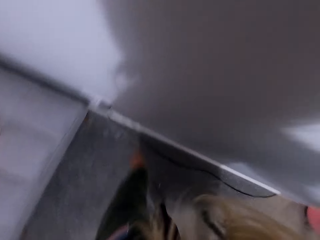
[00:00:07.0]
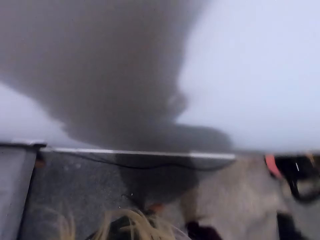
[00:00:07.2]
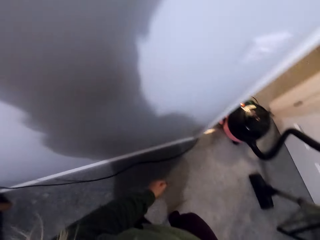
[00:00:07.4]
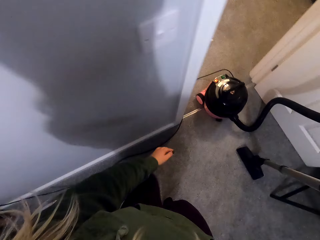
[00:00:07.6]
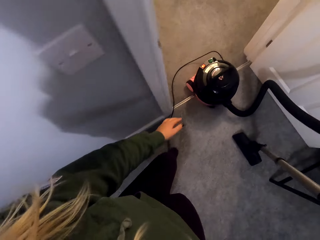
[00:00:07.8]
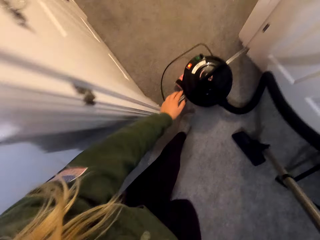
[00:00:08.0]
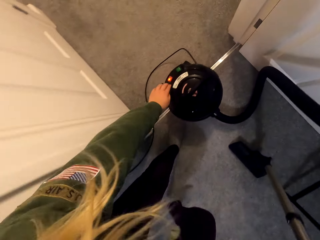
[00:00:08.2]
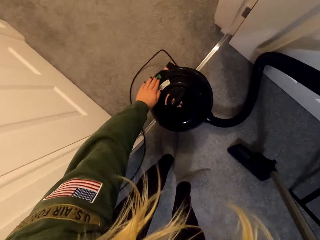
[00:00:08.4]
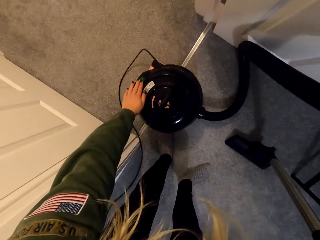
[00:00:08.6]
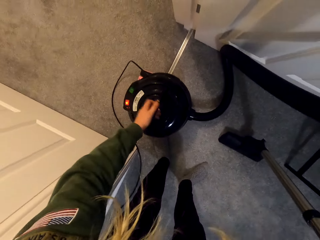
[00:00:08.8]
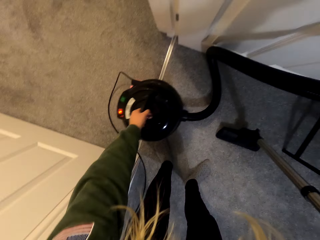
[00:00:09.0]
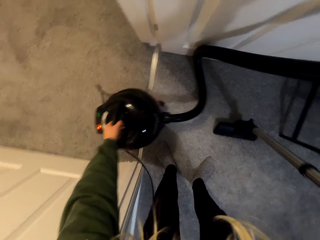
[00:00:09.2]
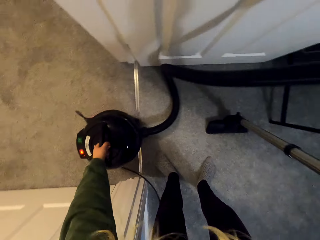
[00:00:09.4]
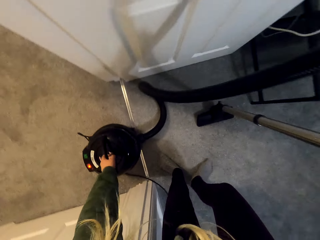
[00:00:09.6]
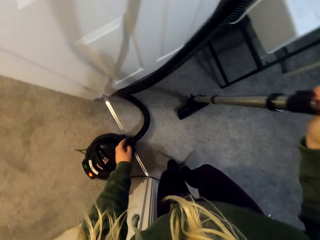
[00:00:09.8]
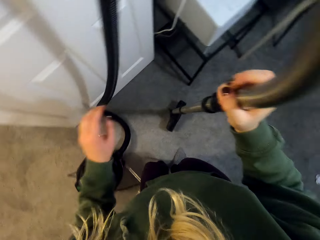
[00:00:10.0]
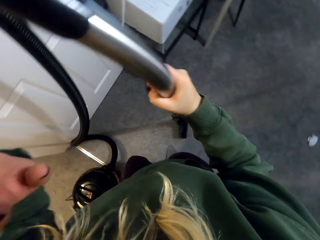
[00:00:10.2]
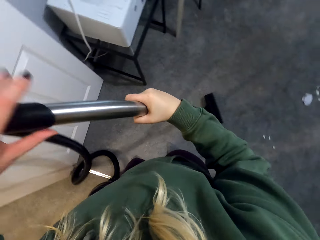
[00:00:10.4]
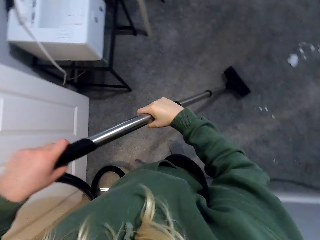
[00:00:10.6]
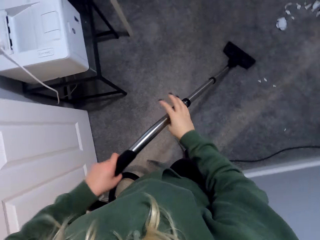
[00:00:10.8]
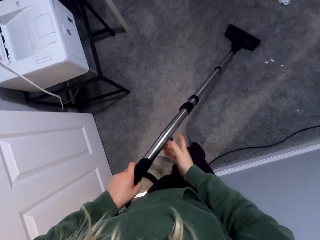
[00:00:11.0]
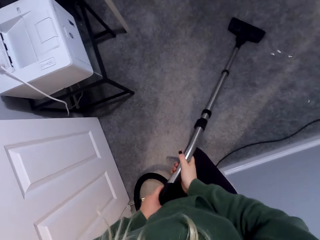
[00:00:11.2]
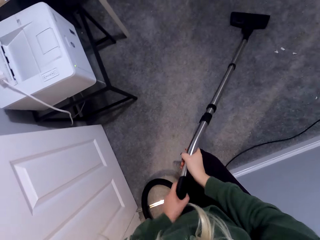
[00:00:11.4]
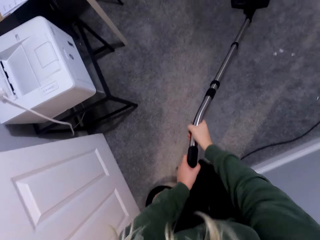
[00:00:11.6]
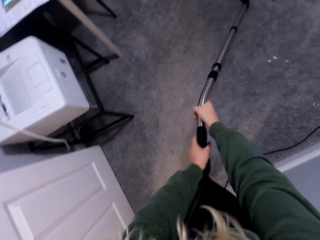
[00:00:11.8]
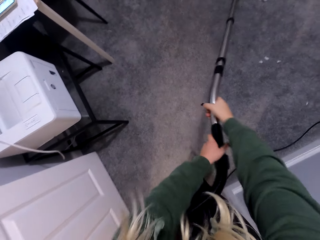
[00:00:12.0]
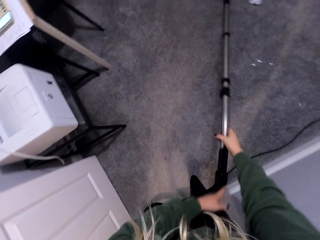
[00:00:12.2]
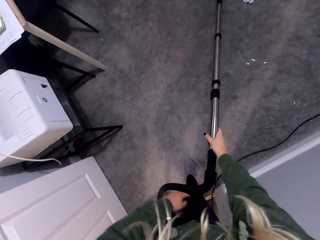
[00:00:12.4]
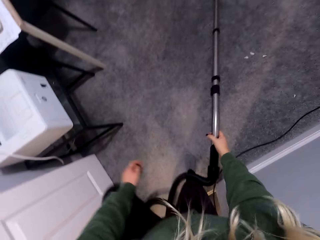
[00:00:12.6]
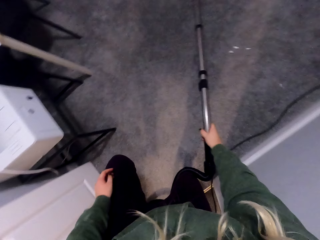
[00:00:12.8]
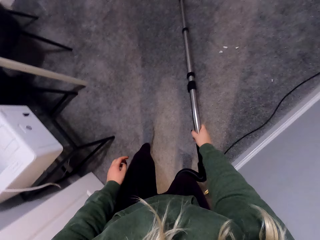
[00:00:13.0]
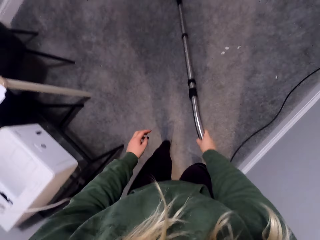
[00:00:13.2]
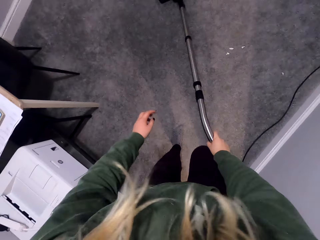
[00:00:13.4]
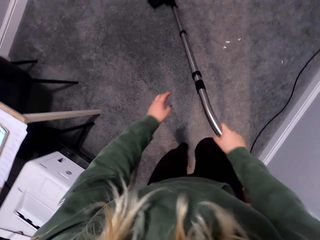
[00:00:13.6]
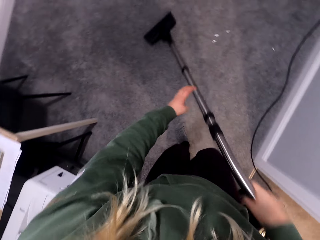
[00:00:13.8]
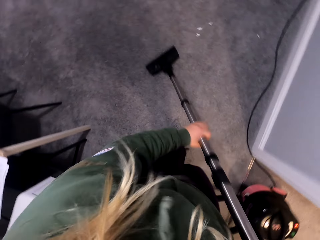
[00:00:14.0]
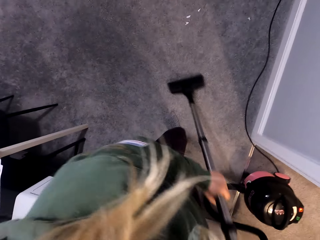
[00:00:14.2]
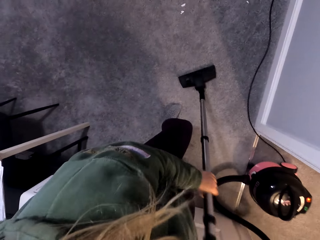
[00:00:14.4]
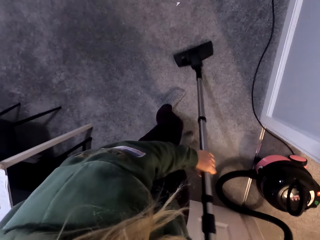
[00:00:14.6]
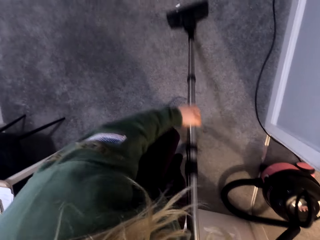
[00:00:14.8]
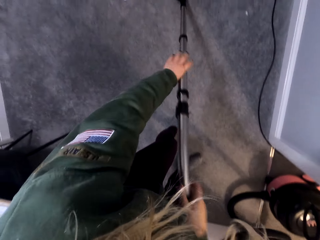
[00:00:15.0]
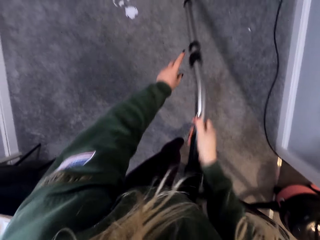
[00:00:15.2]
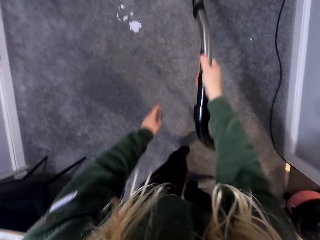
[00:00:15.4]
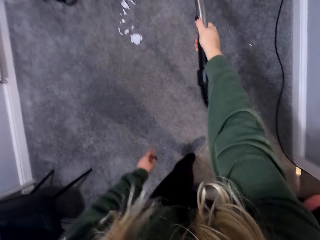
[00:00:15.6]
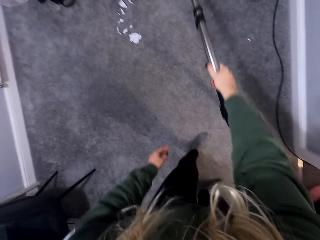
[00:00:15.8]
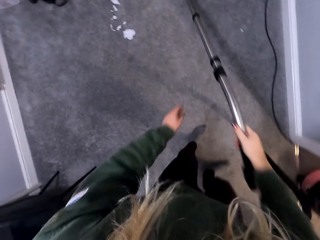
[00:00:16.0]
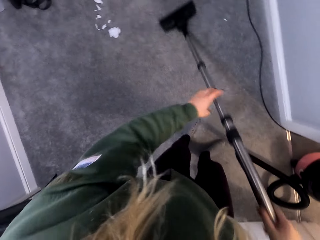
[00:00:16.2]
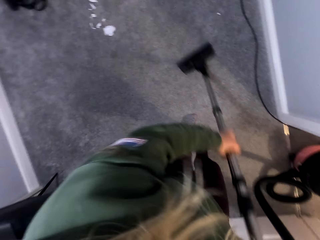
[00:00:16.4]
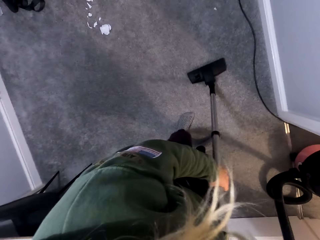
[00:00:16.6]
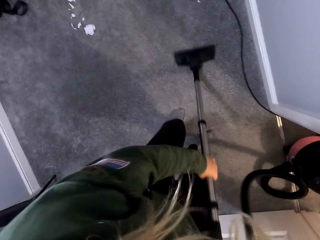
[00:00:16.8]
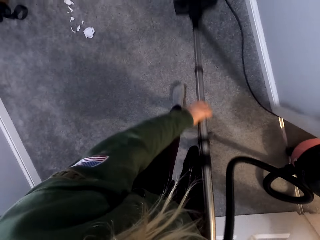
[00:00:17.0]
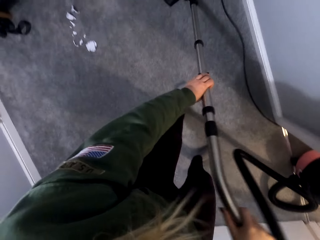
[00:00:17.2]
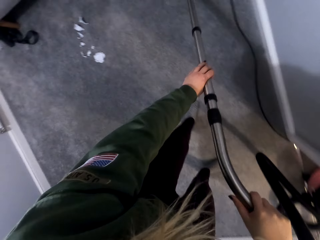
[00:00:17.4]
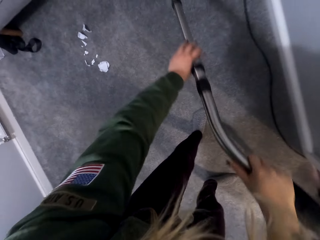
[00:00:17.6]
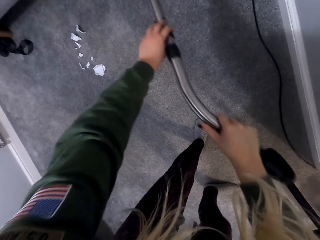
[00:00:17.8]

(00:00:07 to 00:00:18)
The camera wearer switches a vacuum cleaner on. They move the vacuum cleaner machine. They clean the floor using the vacuum cleaner.

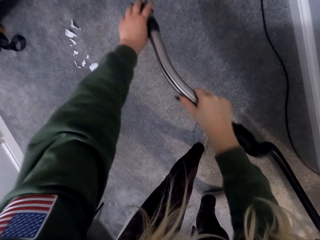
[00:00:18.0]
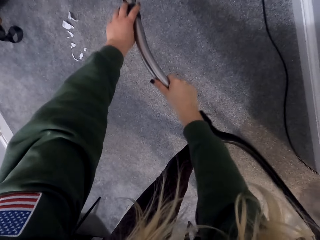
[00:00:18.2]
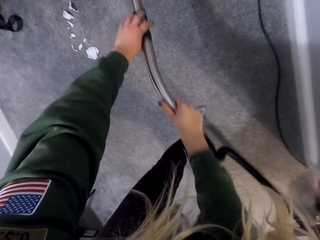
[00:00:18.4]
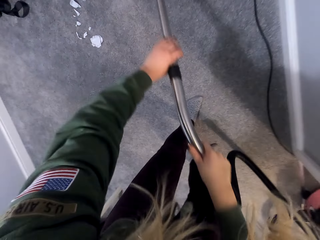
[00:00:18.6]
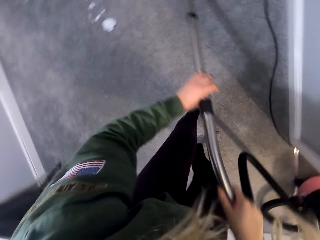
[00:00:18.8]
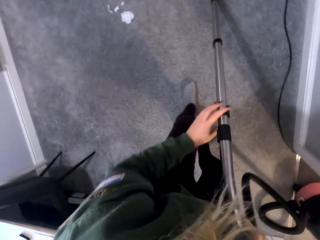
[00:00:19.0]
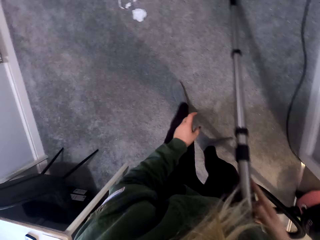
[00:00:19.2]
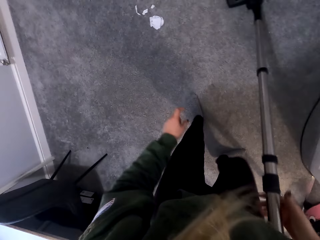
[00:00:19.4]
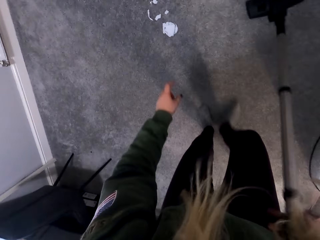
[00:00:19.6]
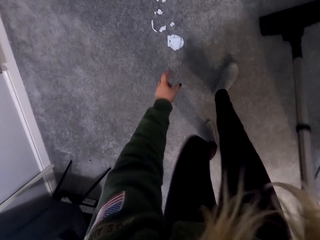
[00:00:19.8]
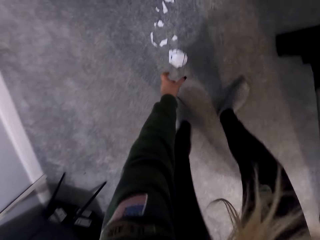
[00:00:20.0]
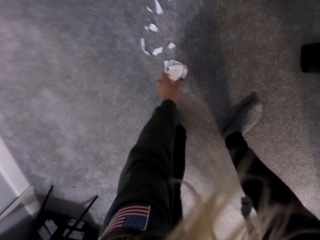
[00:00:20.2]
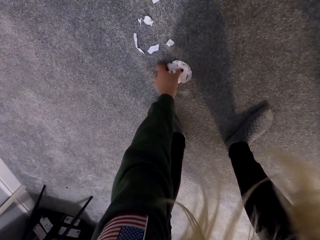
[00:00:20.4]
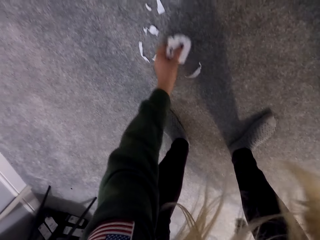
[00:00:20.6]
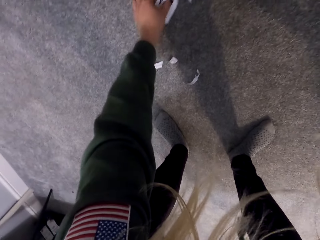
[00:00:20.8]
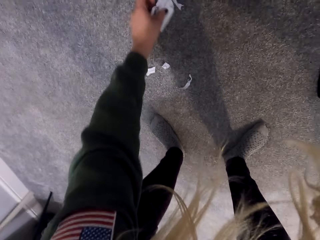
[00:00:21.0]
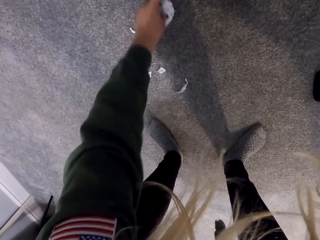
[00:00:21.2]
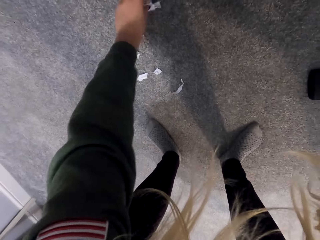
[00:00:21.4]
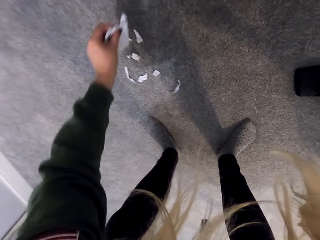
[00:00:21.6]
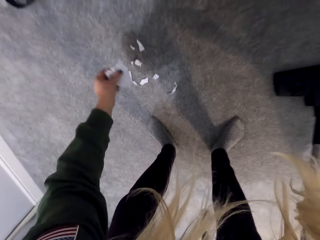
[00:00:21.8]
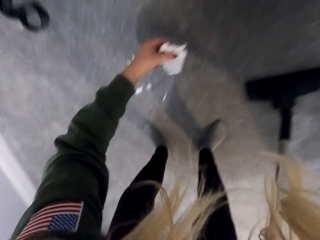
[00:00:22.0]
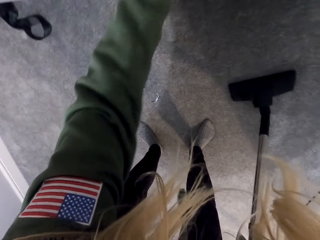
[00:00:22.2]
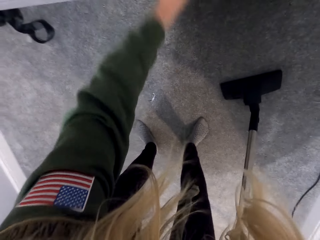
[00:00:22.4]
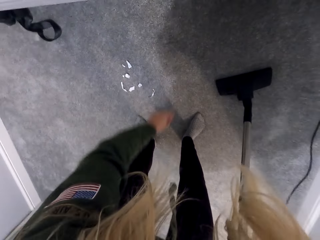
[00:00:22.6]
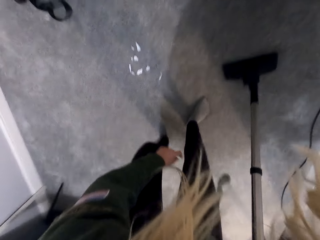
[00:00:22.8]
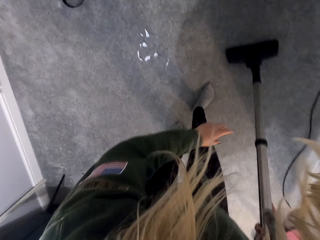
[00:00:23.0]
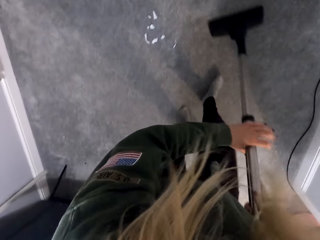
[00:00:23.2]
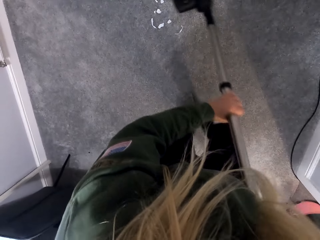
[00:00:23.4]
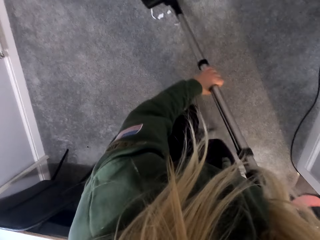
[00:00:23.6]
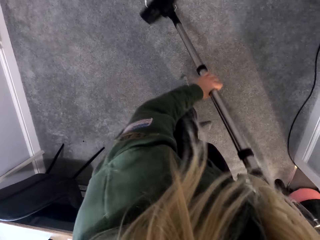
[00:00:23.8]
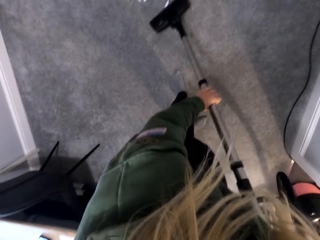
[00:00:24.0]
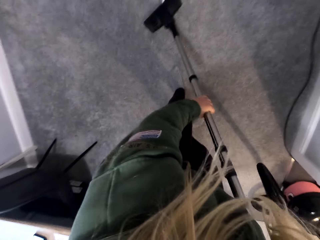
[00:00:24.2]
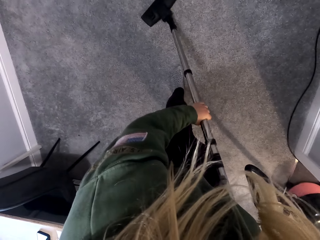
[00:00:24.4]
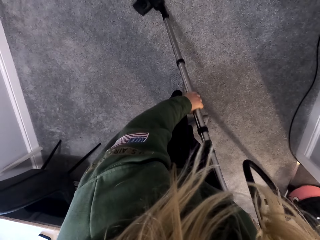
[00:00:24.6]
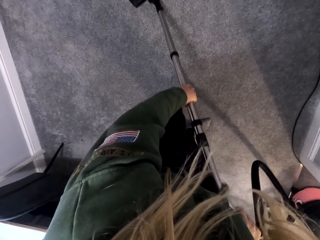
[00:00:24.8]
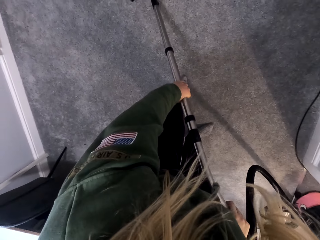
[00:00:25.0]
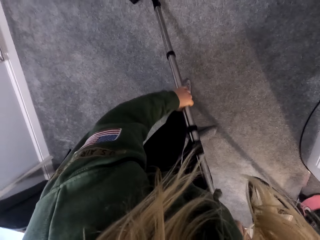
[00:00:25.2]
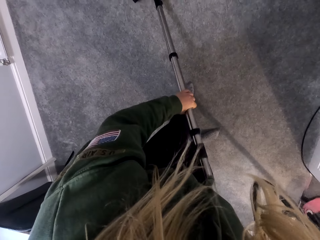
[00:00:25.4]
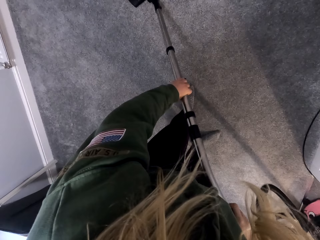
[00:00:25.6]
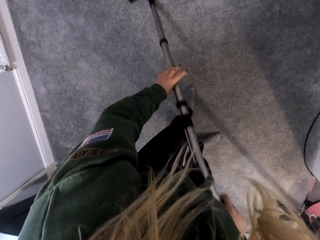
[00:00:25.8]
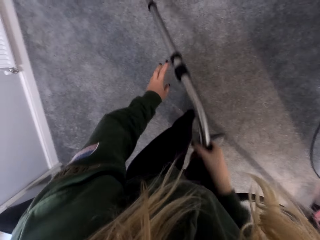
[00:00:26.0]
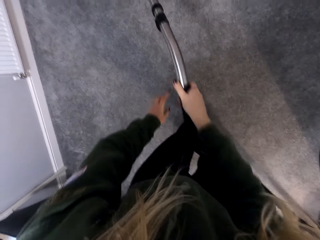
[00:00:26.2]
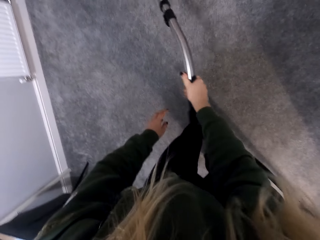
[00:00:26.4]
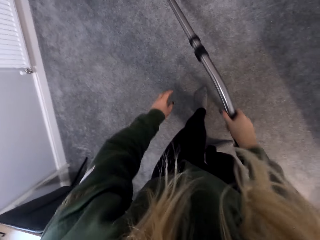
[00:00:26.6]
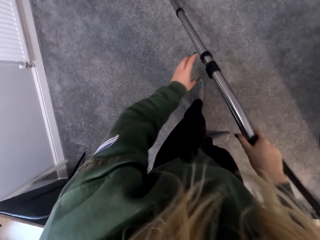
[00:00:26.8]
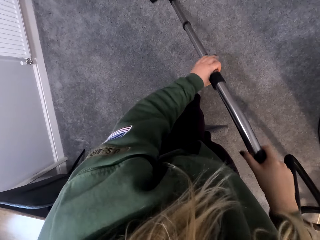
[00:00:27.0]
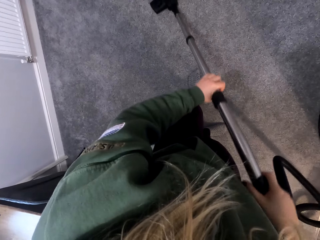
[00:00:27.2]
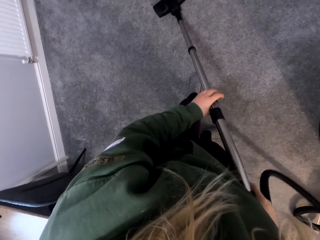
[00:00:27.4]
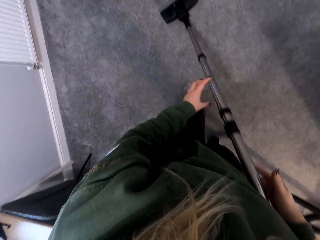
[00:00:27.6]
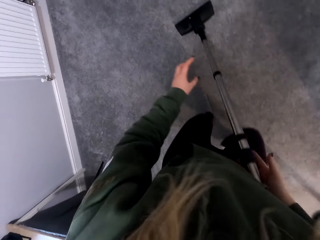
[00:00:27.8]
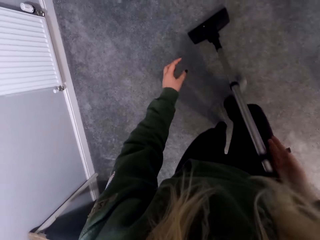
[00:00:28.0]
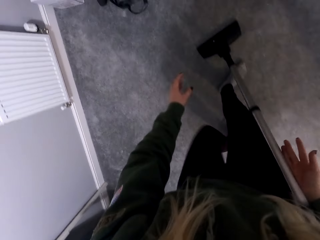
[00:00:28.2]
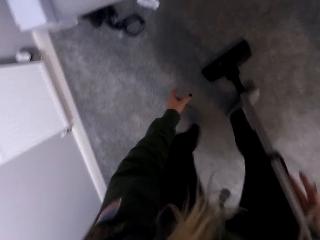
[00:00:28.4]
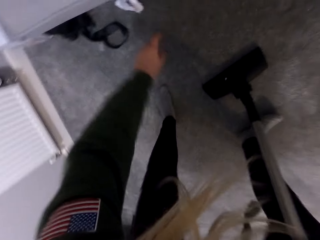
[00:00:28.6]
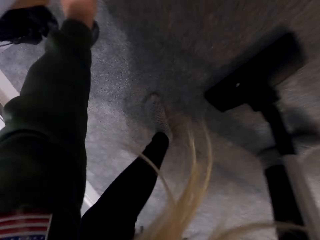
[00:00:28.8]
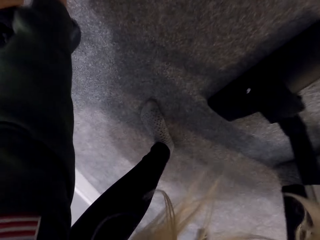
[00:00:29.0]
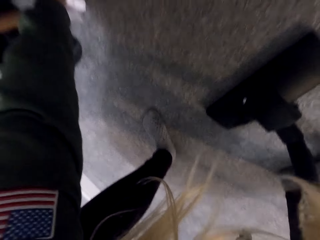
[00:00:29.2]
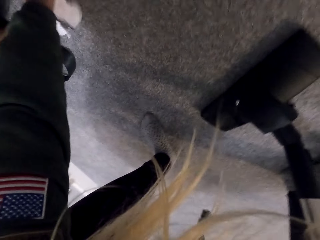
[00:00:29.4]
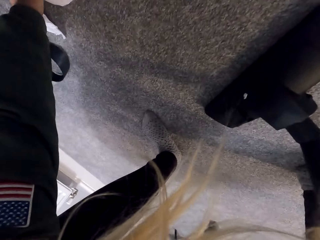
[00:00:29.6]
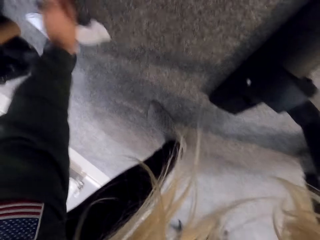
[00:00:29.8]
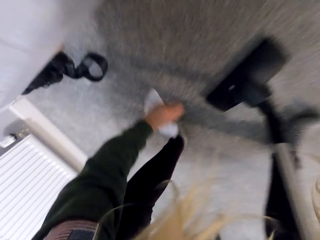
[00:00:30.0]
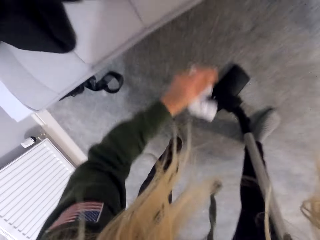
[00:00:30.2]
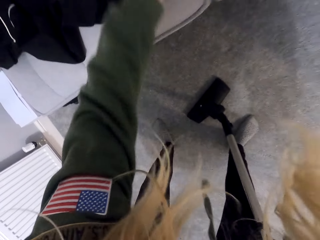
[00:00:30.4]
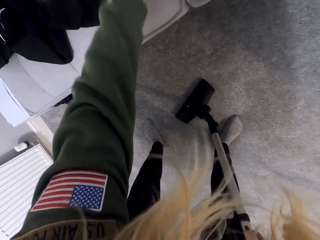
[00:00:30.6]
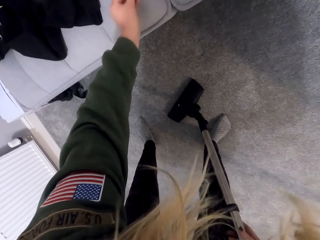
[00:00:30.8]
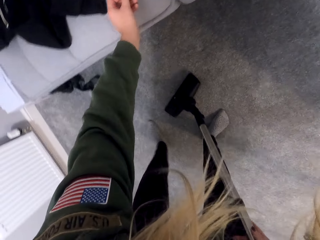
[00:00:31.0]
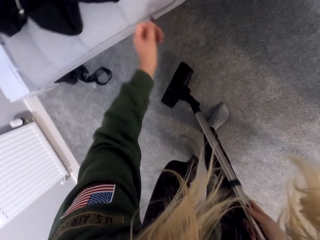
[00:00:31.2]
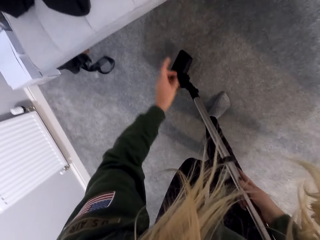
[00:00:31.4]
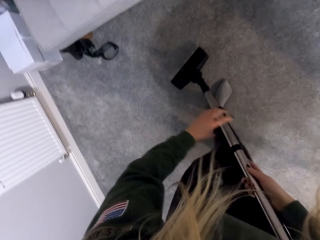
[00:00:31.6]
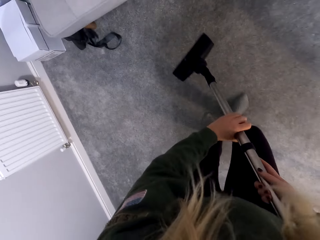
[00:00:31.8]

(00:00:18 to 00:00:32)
The camera wearer picks papers from the floor. They throw the papers in something. They continue using a vacuum cleaner to clean the floor. They pick paper on the floor.
